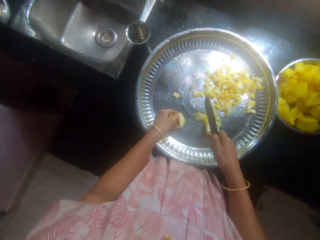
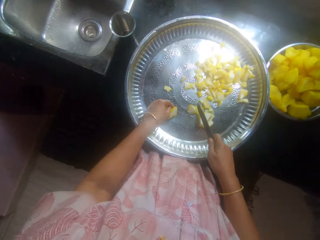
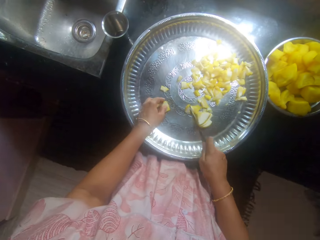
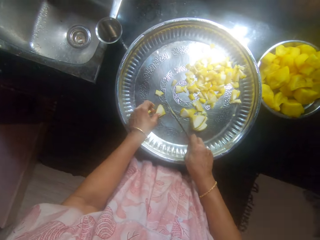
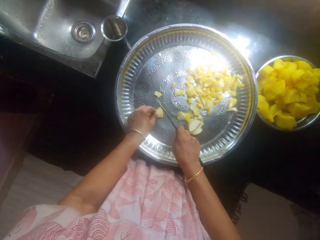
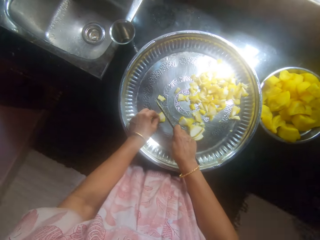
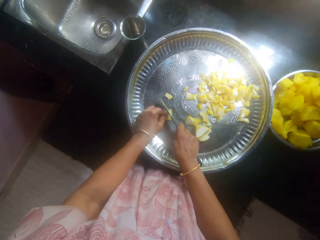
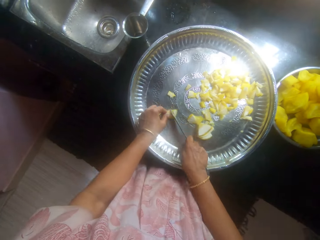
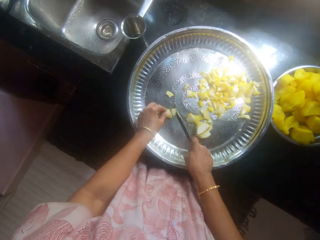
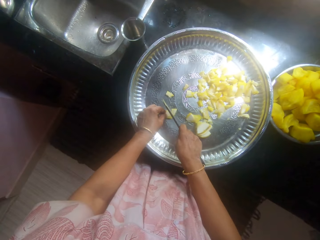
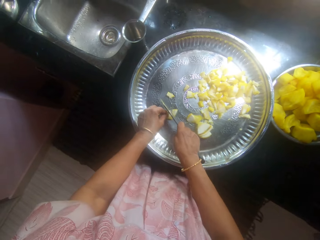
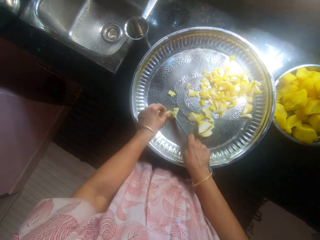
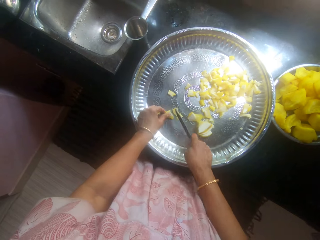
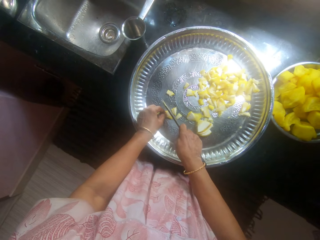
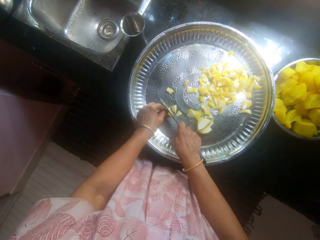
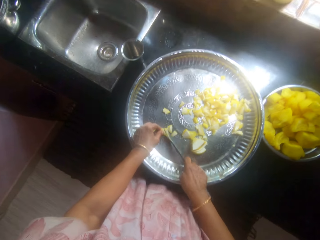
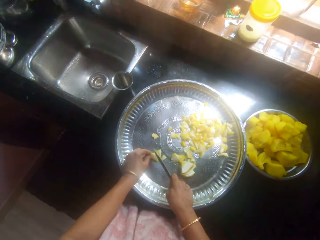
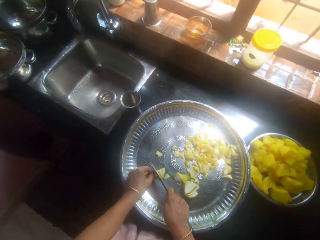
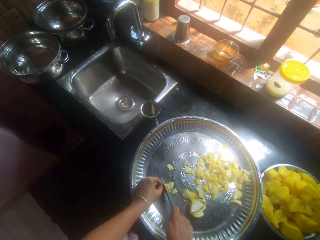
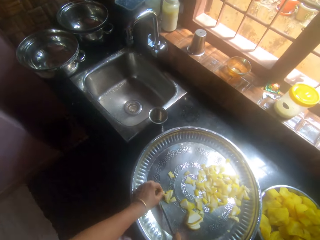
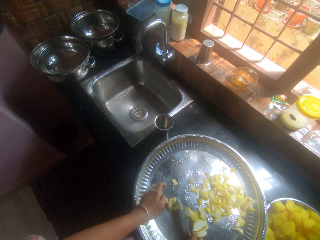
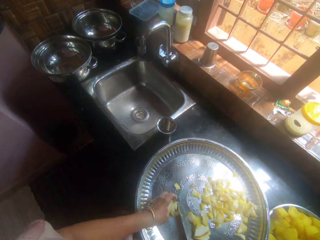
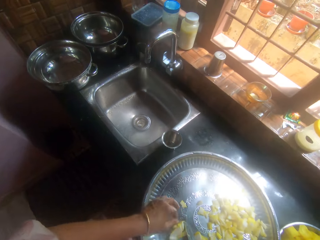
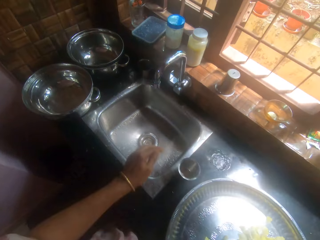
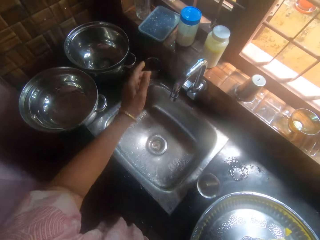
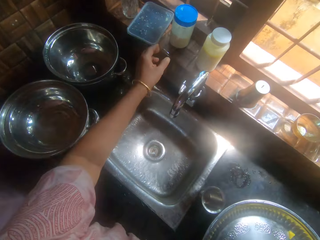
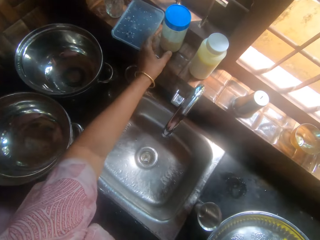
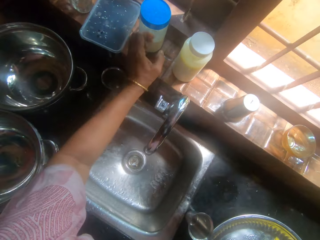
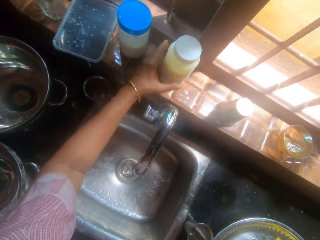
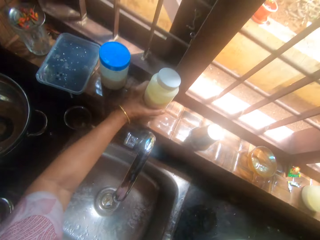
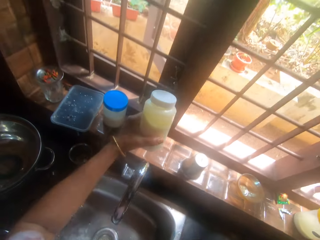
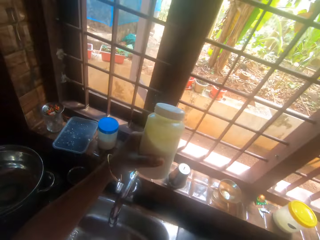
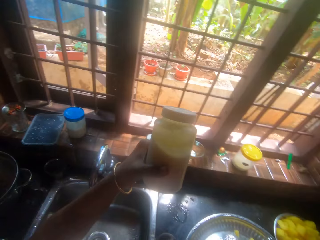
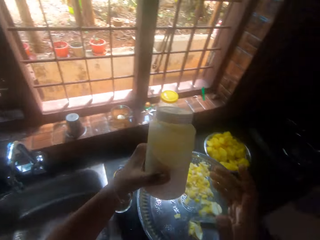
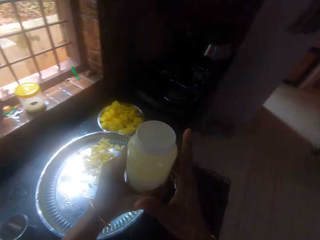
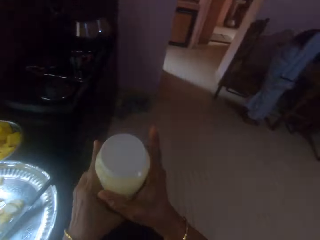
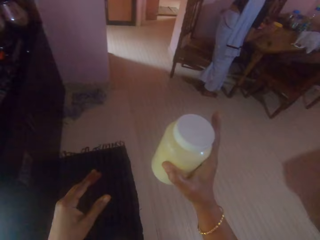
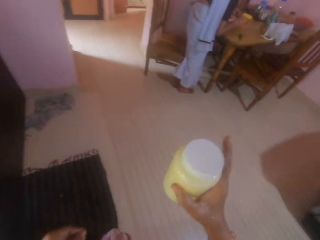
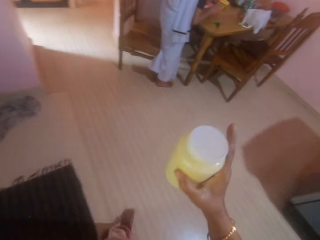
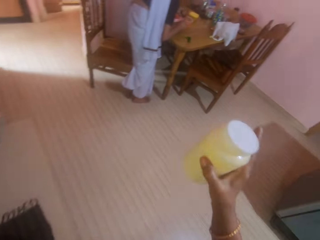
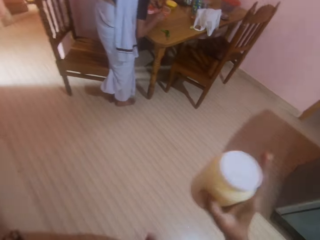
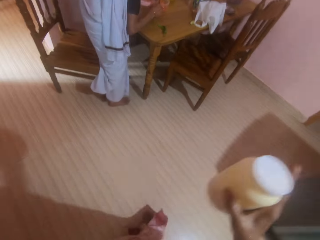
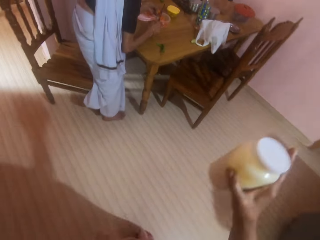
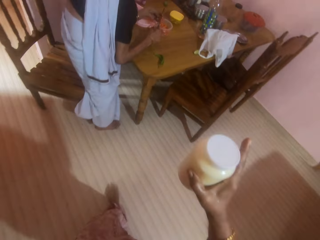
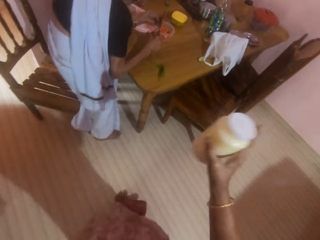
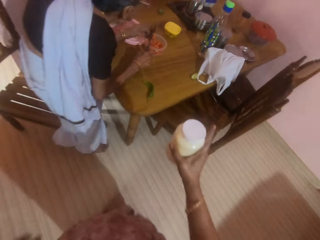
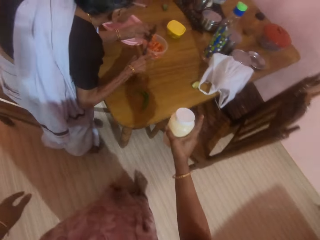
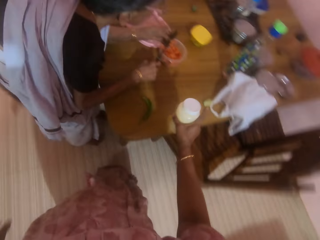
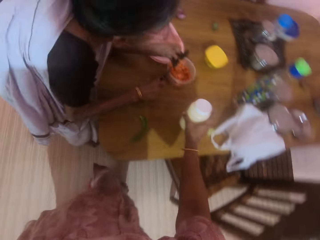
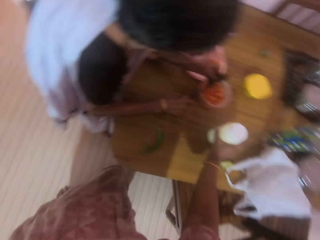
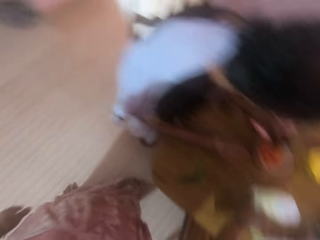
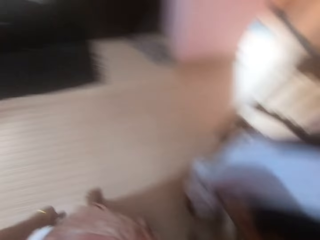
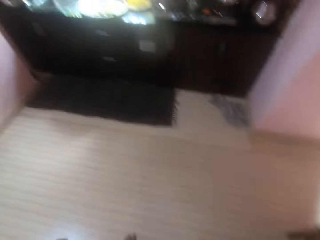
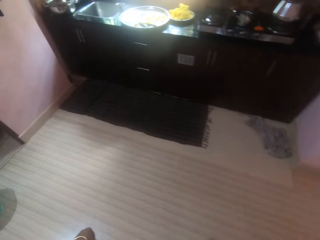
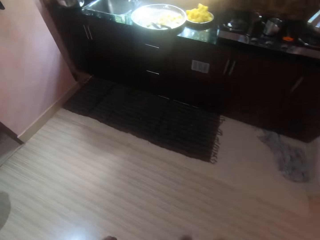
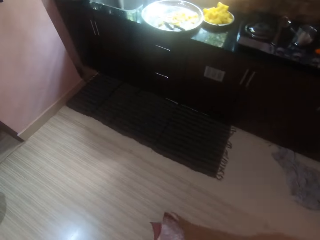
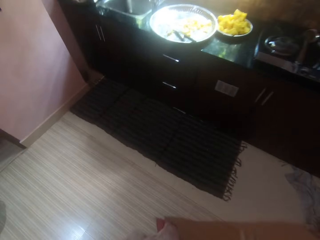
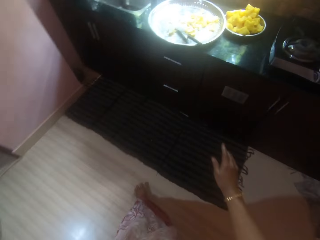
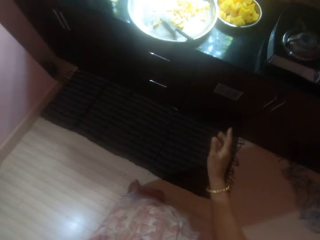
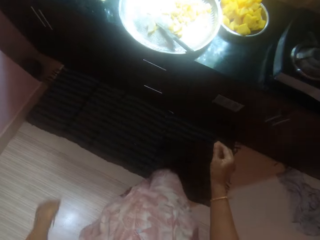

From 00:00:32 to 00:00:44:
The camera wearer picks a tin or bottle from the wall. They shake the tin. They talk to a woman. The camera wearer walks towards the dining table. They place the bottle on the table. They walk around the house.

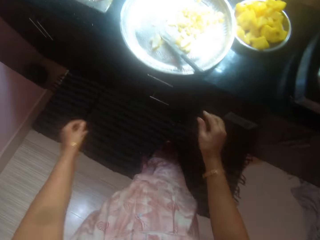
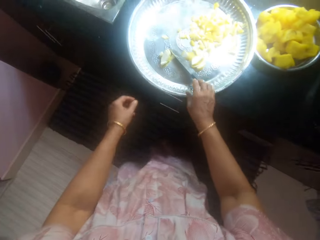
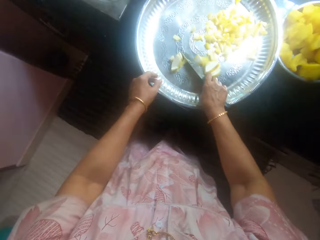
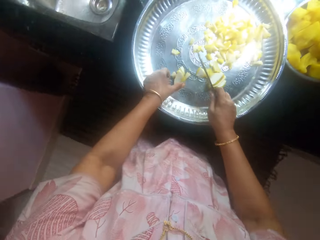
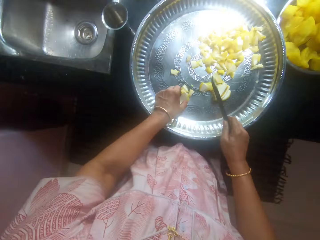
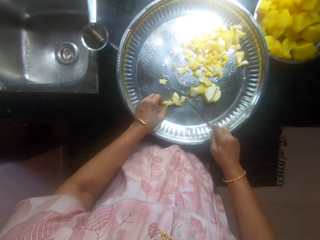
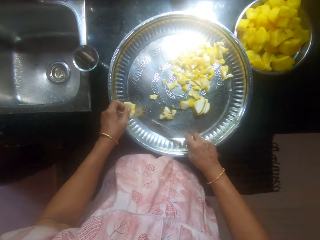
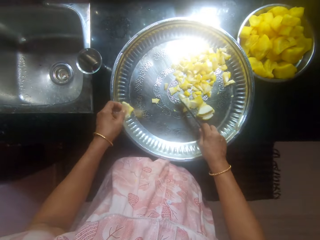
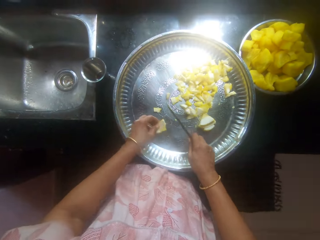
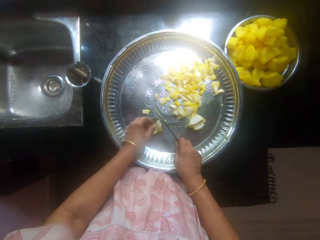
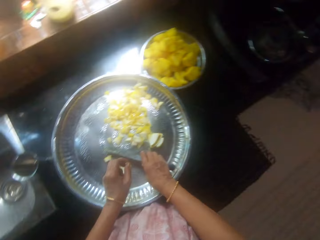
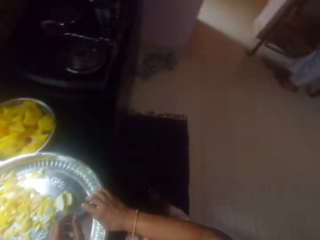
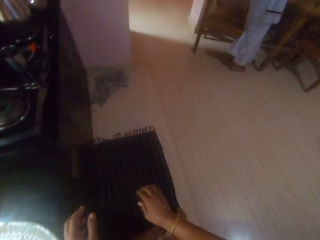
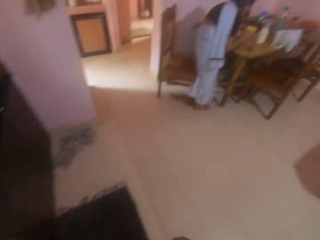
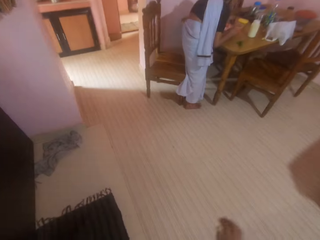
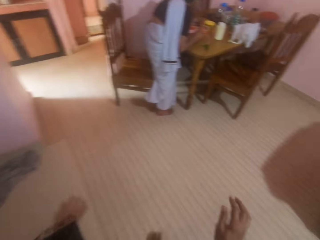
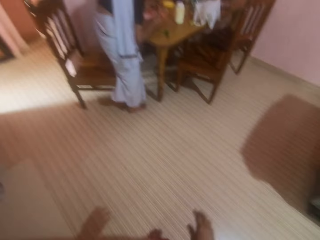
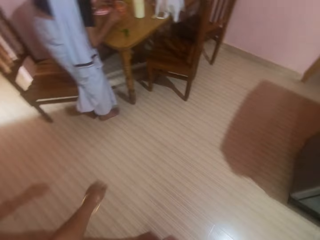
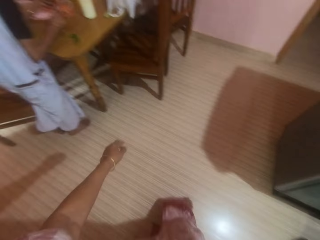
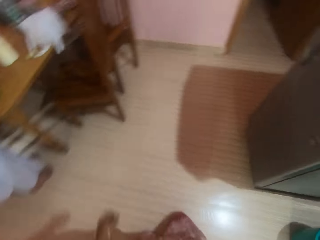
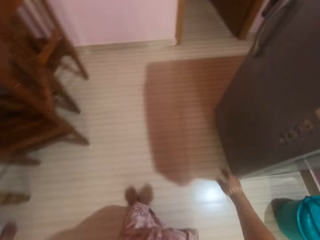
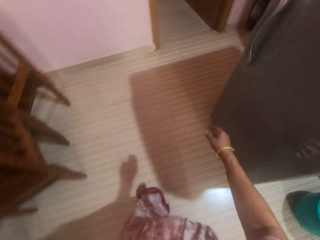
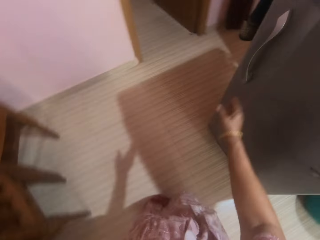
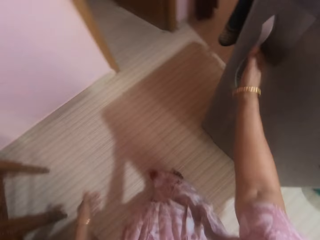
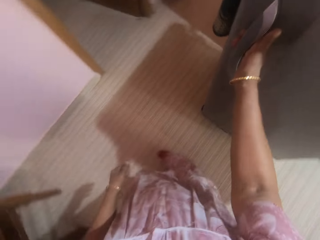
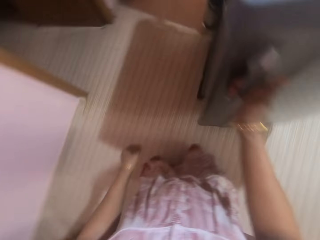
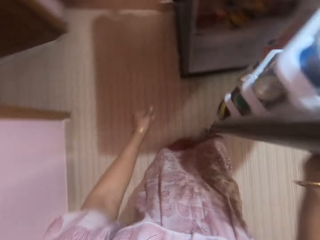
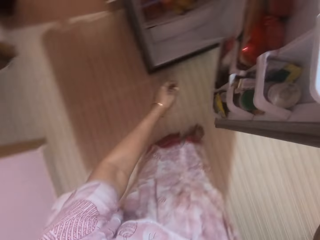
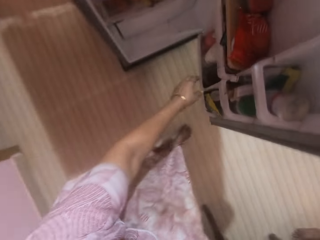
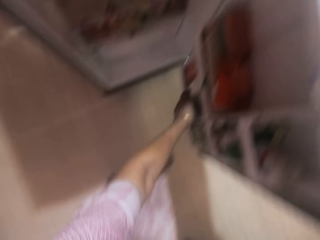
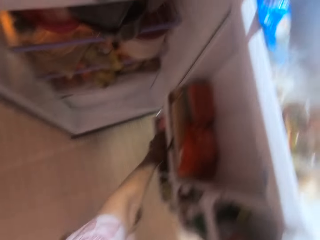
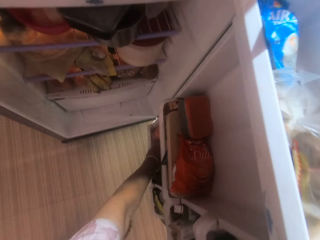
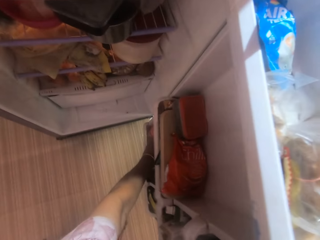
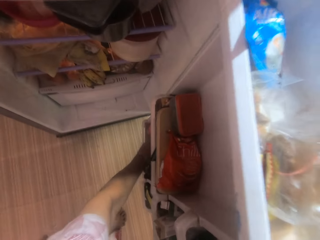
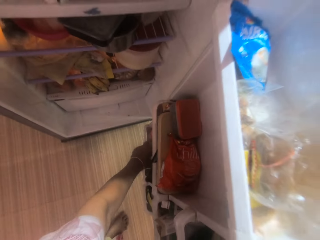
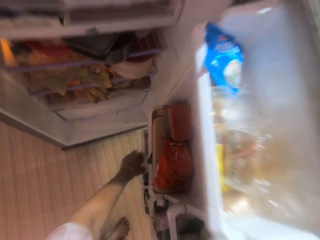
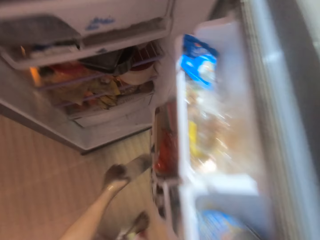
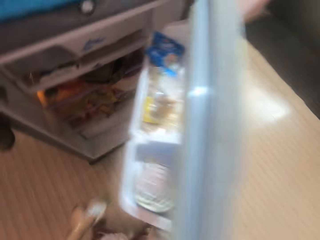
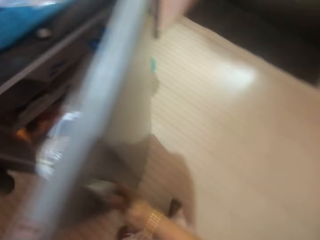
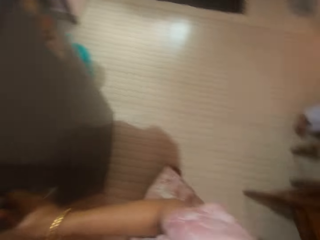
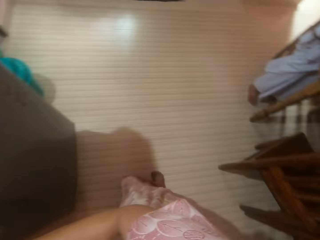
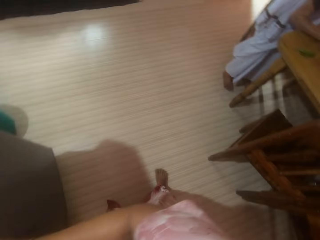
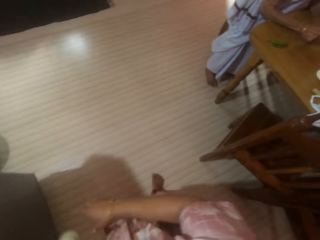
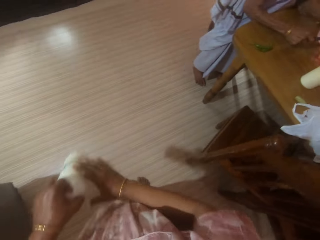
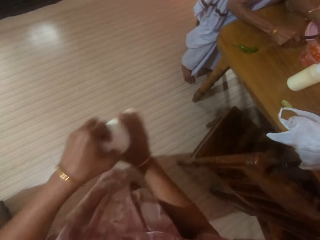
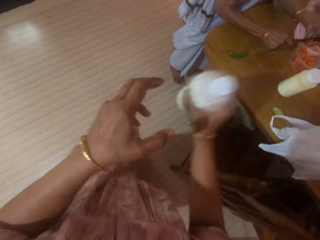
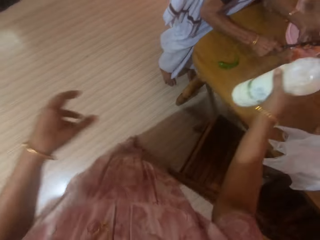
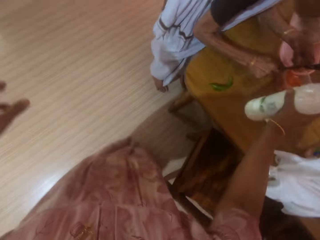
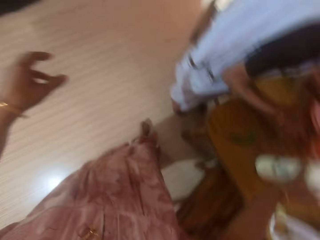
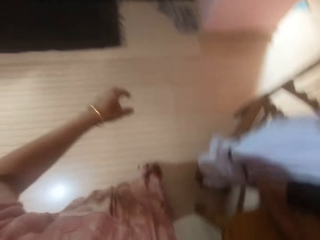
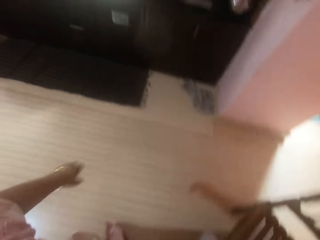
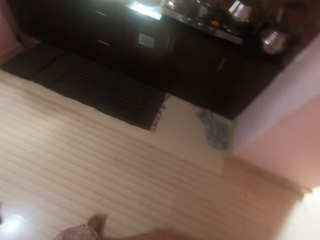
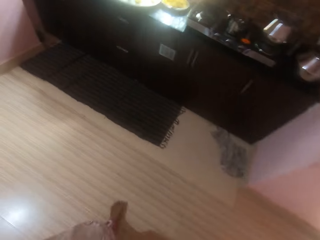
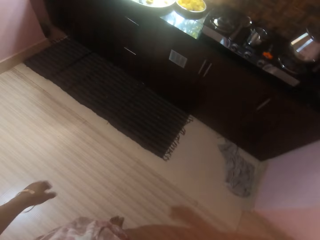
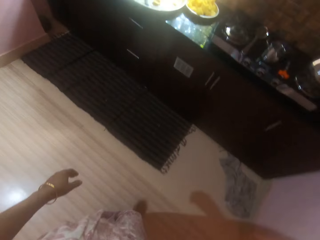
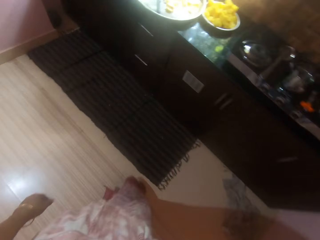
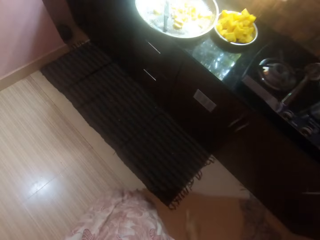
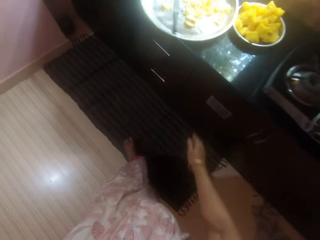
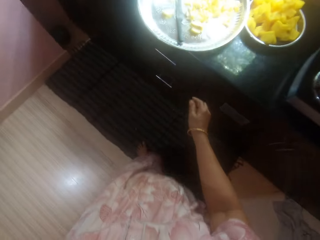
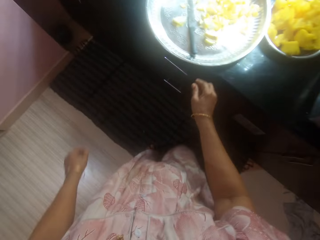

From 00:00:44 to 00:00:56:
The camera wearer picks the knife from the tray. They pick something from the tray. They move something in the tray. They put the knife in the tray. They walk towards the fridge. They open the fridge. They pick a bottle from the fridge. They place the bottle on the table. They walk in the room.
